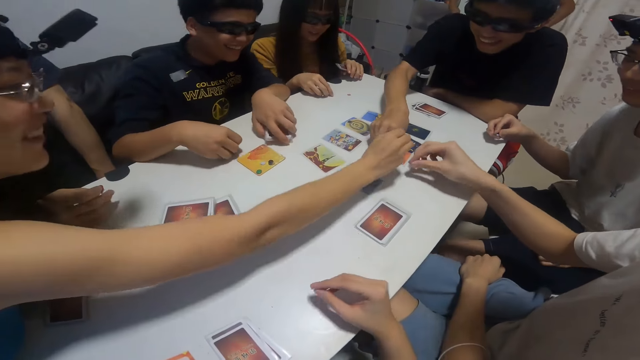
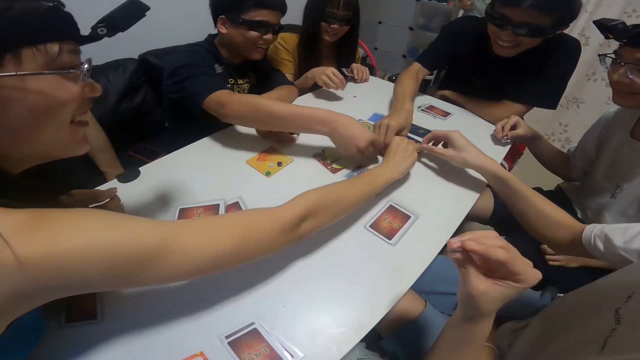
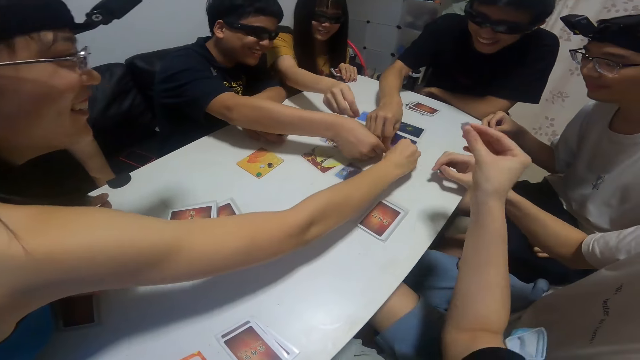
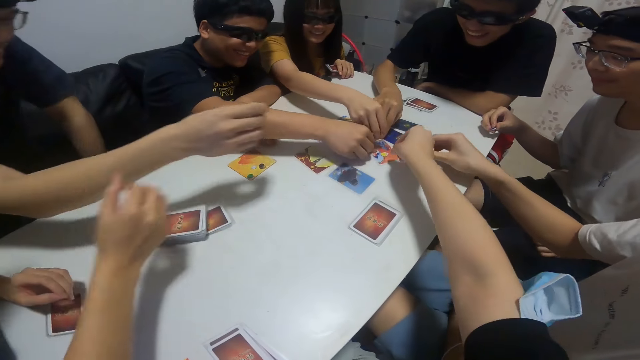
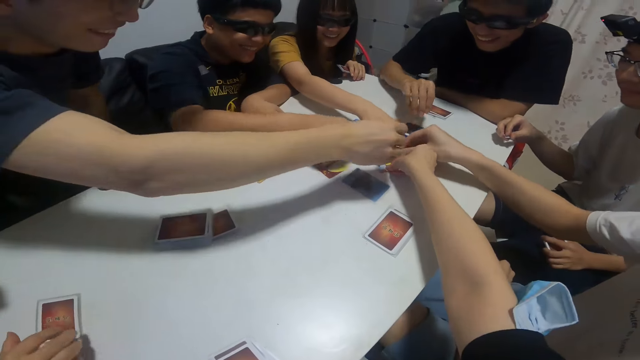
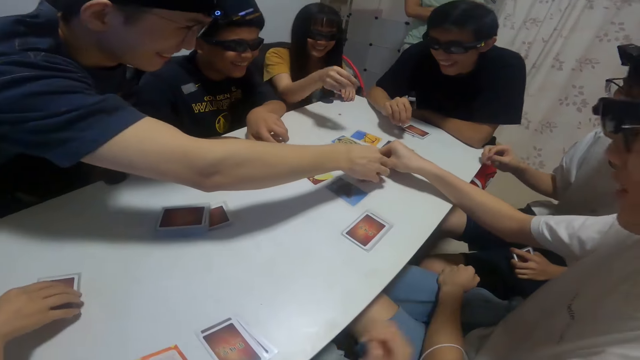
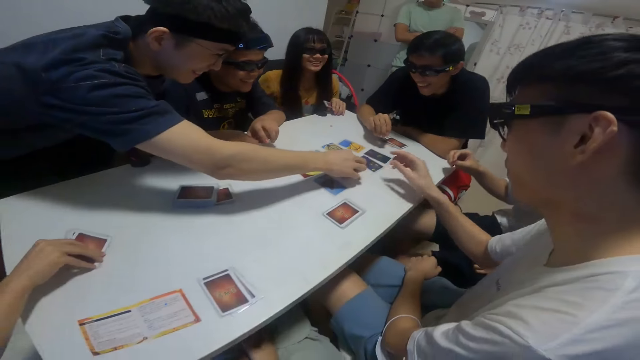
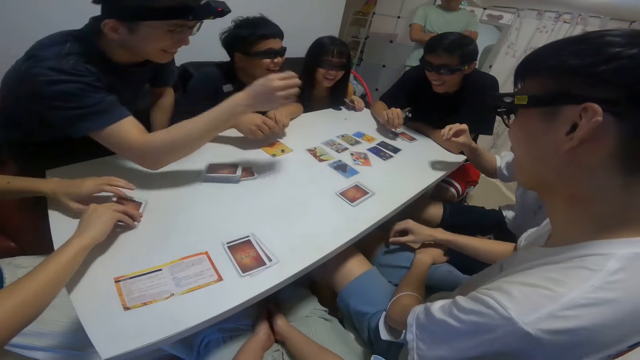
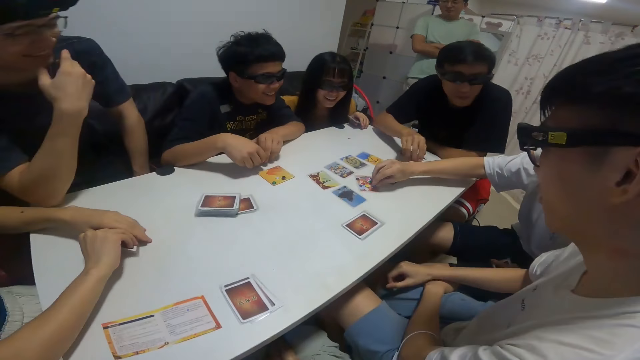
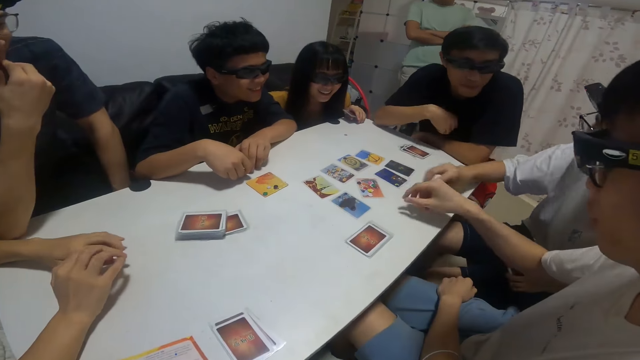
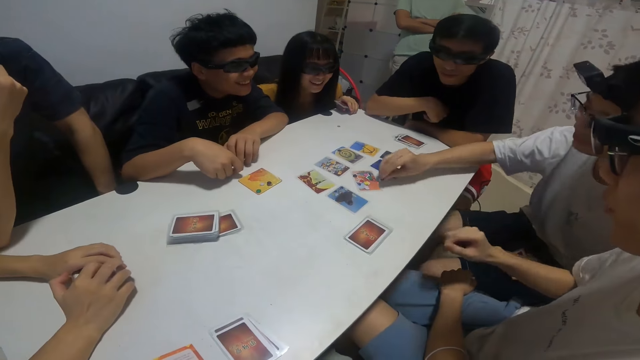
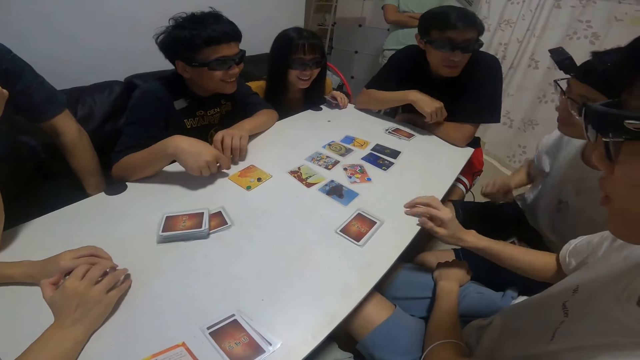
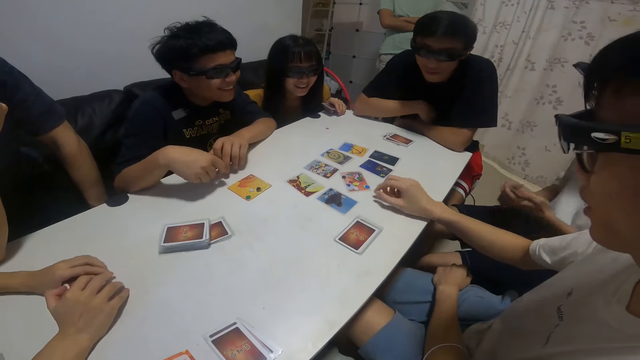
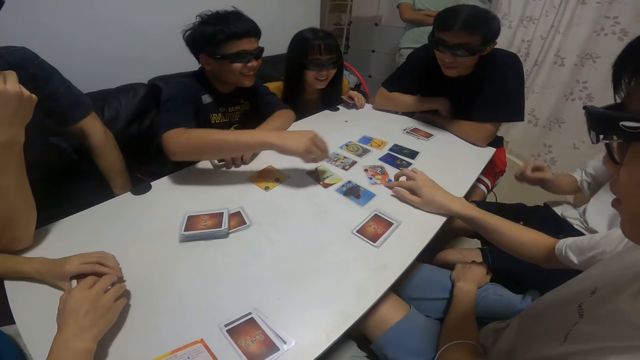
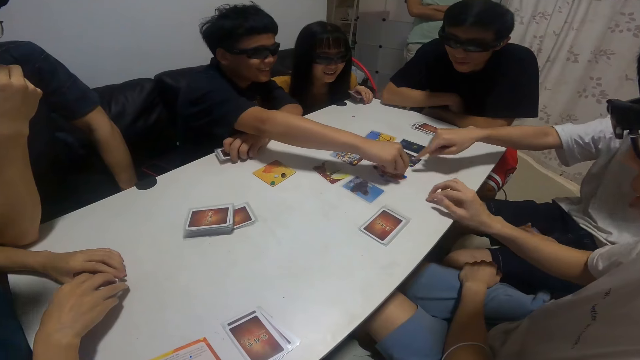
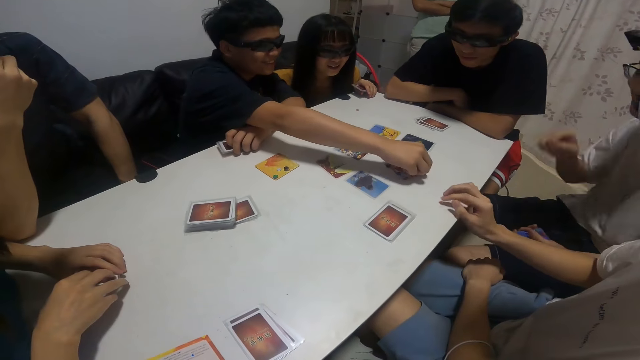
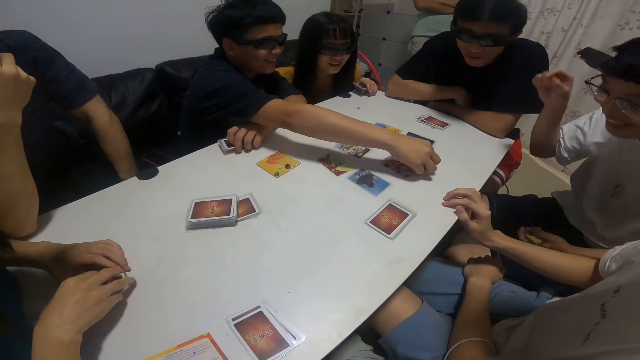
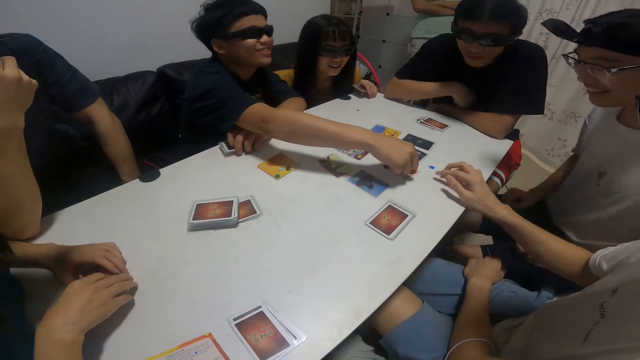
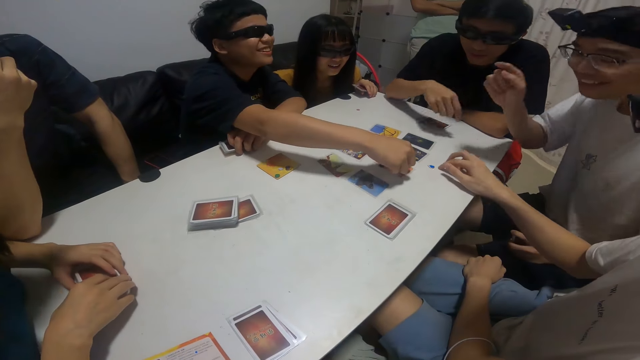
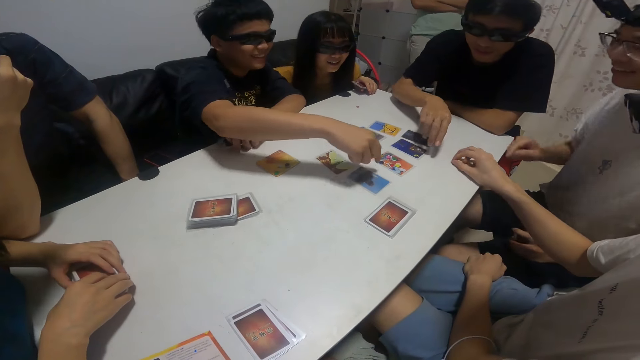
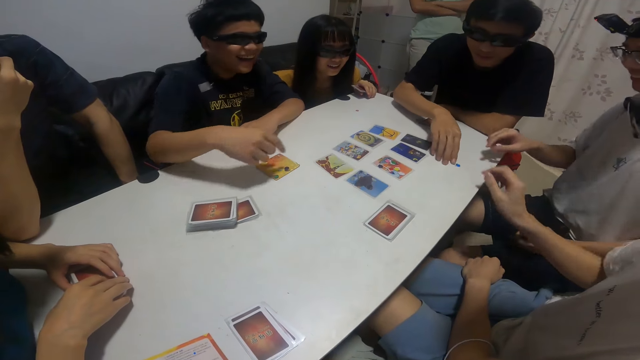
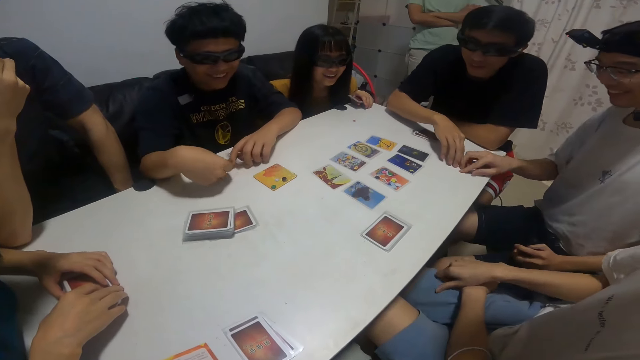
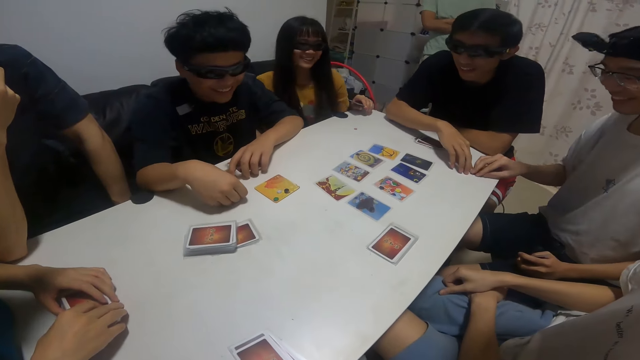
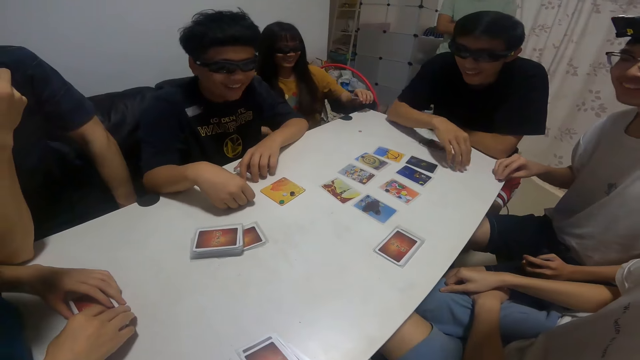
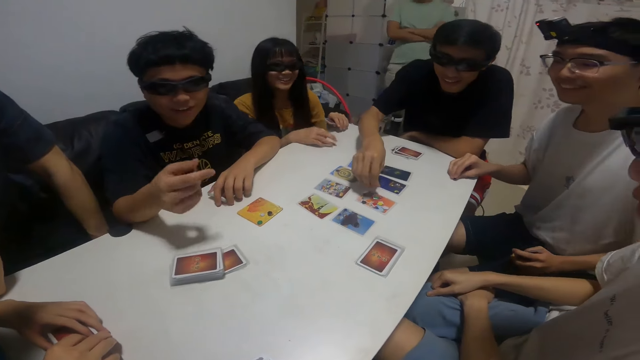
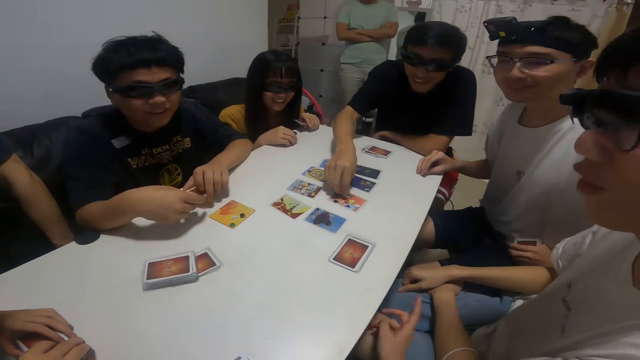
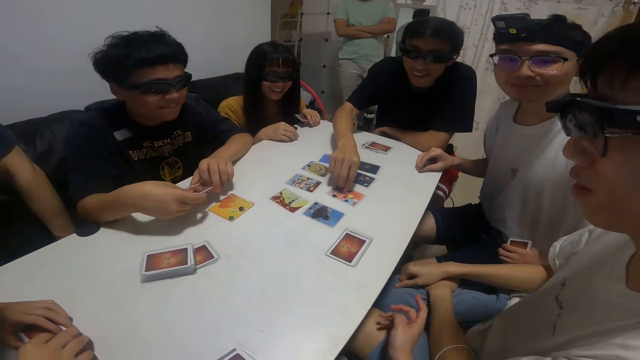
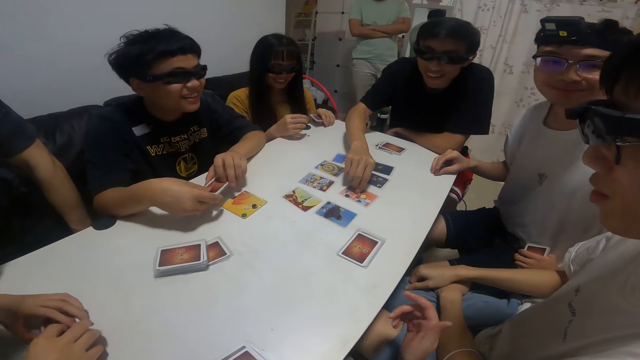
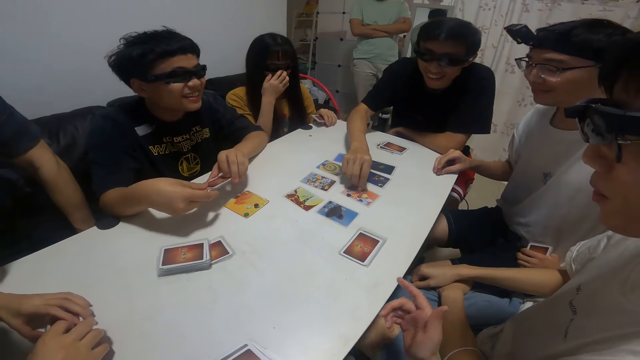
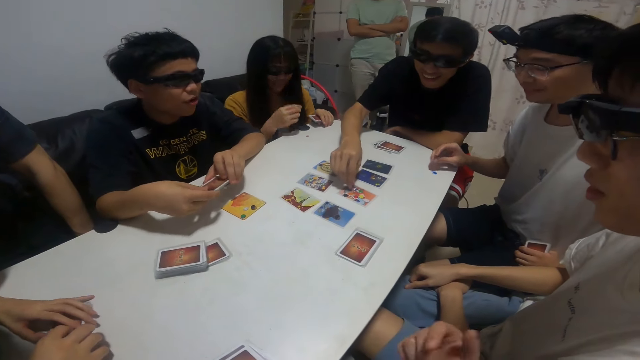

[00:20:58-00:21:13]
A boy places another sticker on the card with his left hand. A lady places another sticker on the card with her right hand. A man places another sticker on the card with his left hand. Another man places another sticker on the card with his left hand. The camera wearer places the sticker on the table with his right hand. Another lady places another sticker on the card with her right hand. Another boy places another sticker on the card with his right hand. The second man places his right hand on the card on the table. A third man places his right hand on the card on the table. The first man grabs another sticker from the table with his left hand. The first lady interacts with the group.

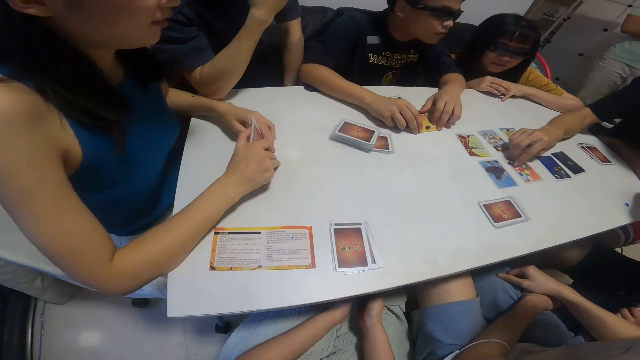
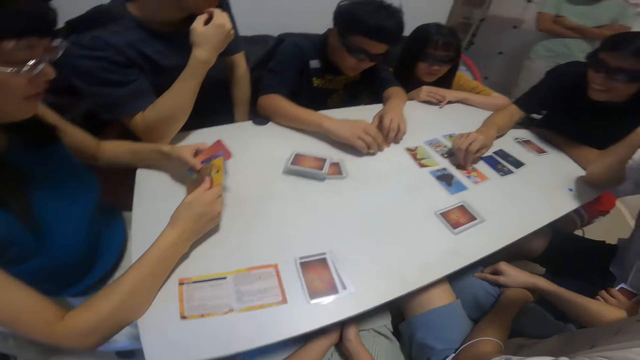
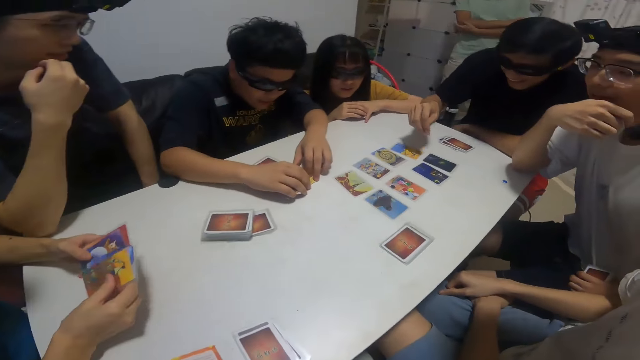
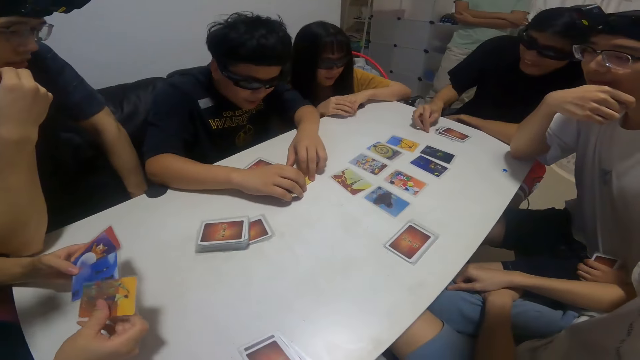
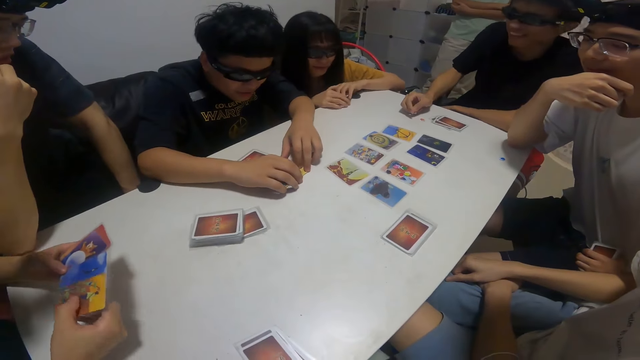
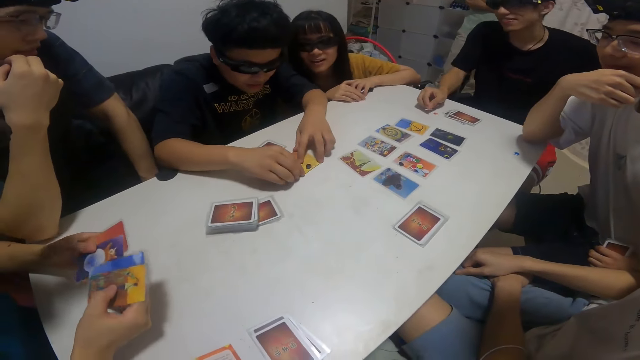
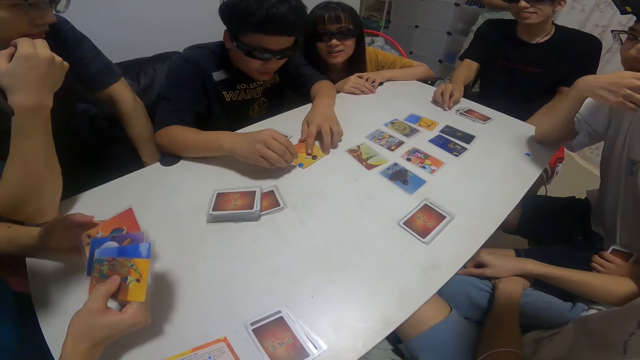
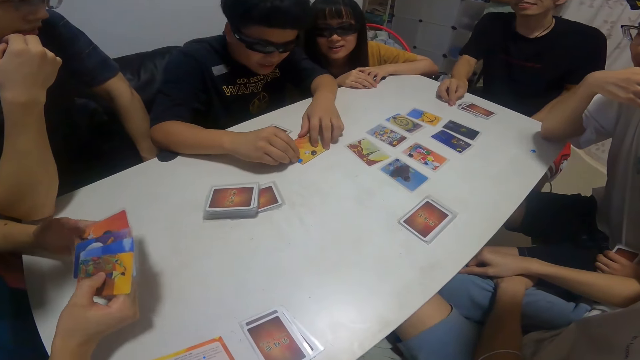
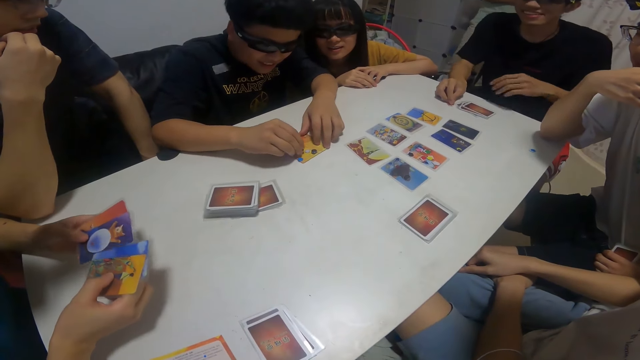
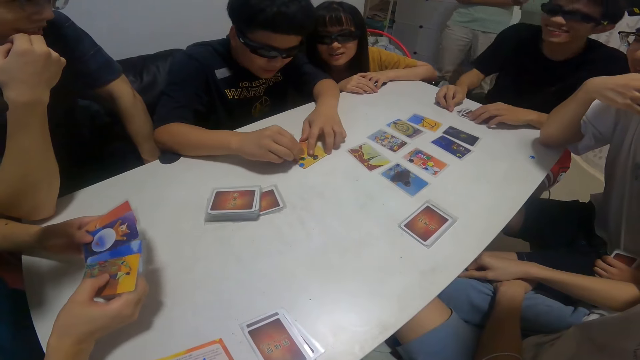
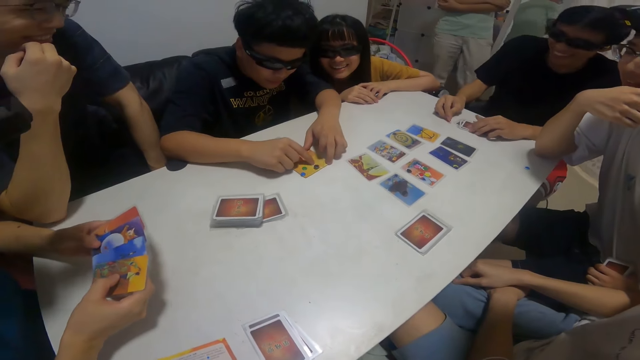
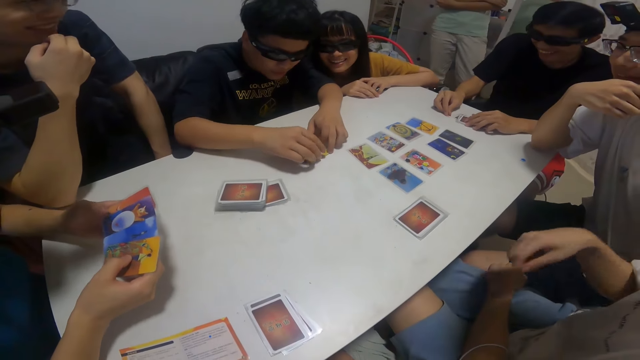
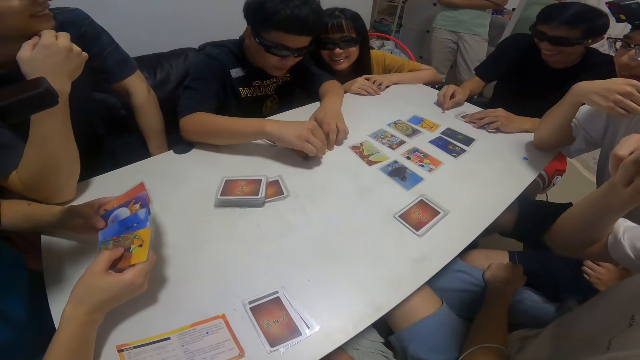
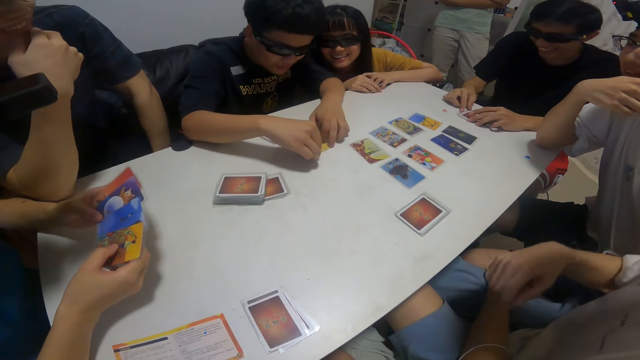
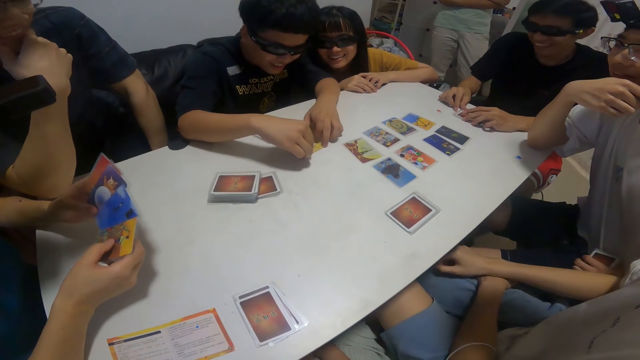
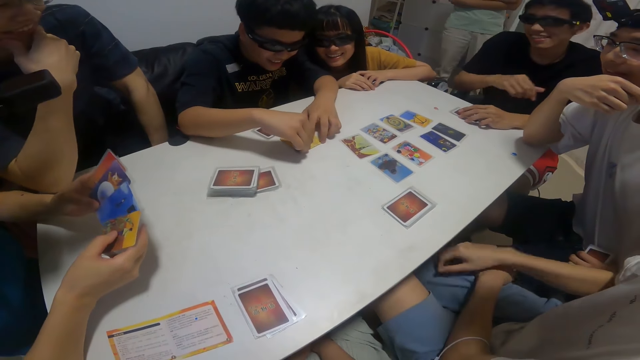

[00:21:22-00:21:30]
A boy holds another card in both his hands.
